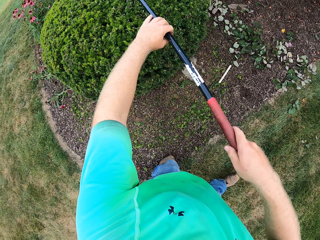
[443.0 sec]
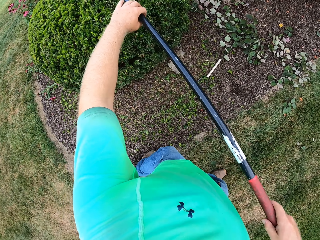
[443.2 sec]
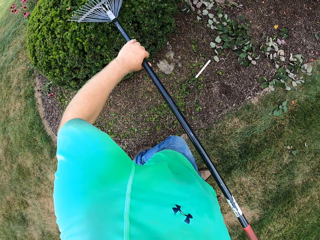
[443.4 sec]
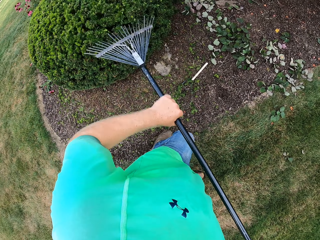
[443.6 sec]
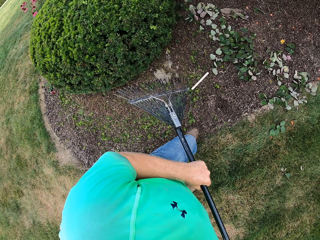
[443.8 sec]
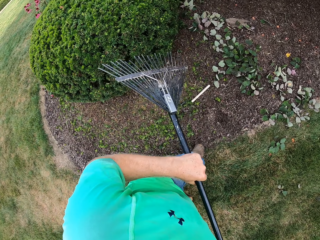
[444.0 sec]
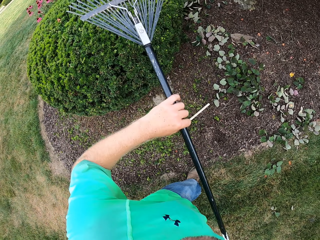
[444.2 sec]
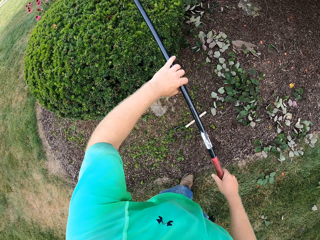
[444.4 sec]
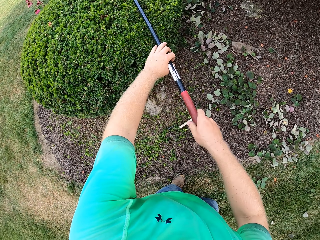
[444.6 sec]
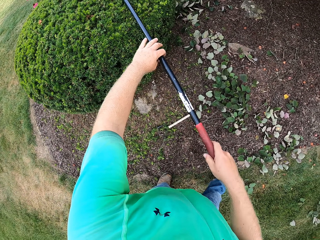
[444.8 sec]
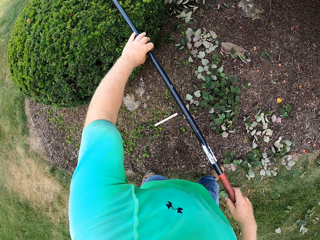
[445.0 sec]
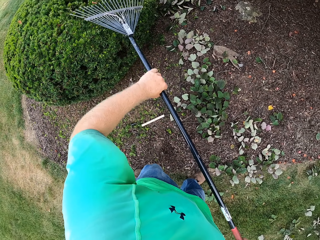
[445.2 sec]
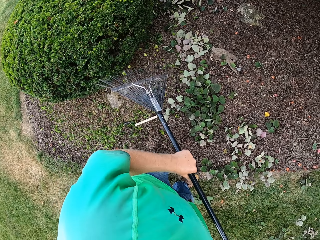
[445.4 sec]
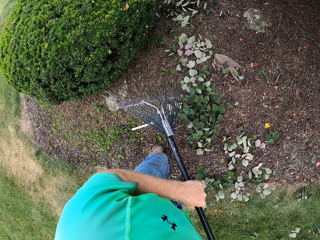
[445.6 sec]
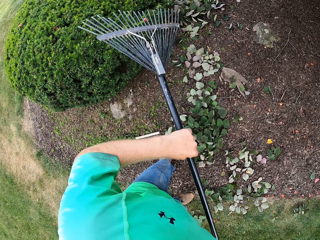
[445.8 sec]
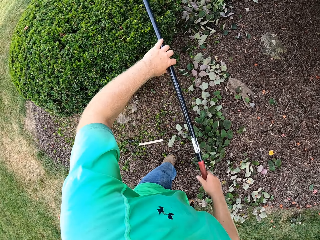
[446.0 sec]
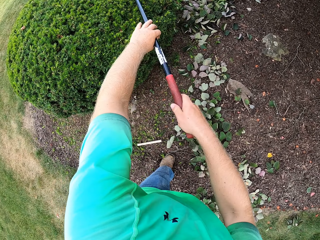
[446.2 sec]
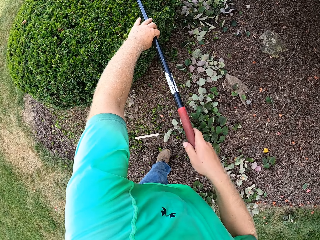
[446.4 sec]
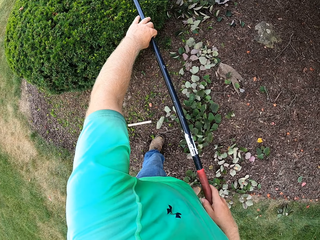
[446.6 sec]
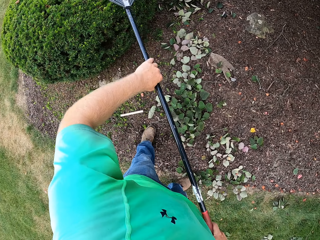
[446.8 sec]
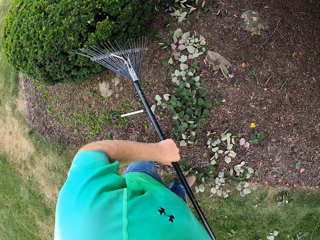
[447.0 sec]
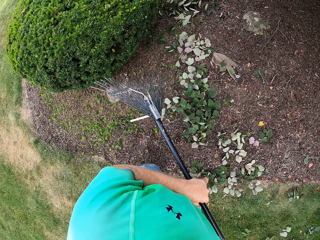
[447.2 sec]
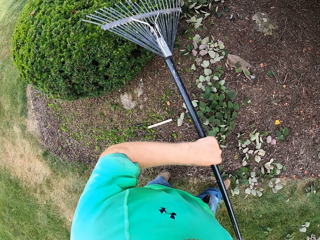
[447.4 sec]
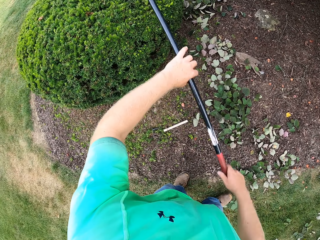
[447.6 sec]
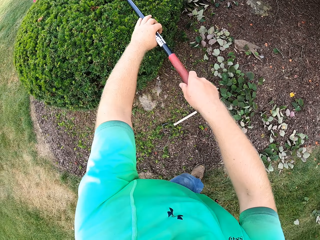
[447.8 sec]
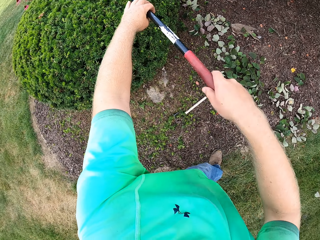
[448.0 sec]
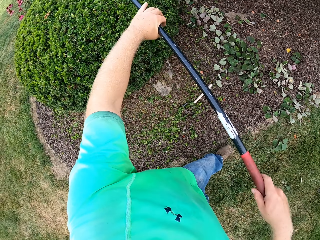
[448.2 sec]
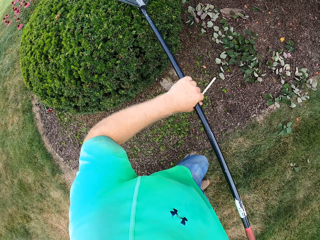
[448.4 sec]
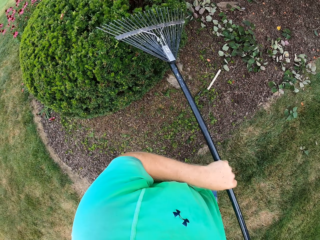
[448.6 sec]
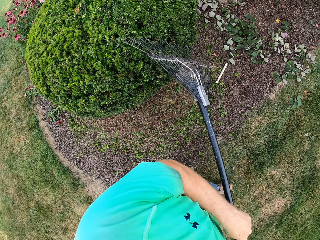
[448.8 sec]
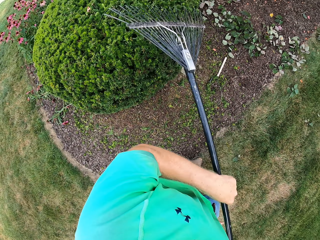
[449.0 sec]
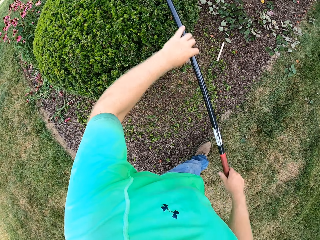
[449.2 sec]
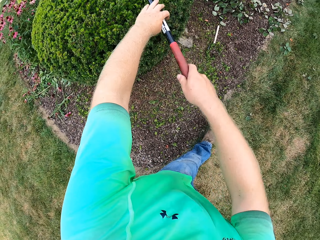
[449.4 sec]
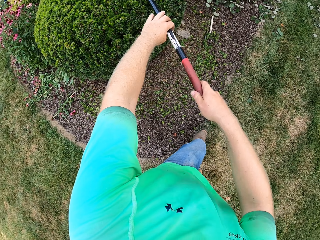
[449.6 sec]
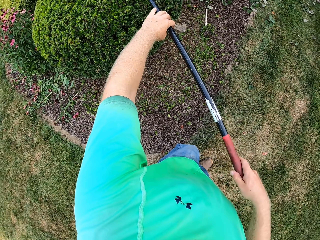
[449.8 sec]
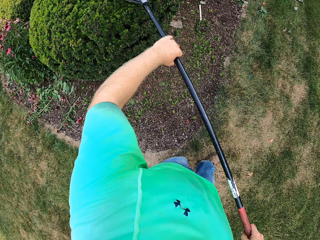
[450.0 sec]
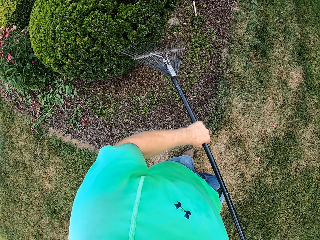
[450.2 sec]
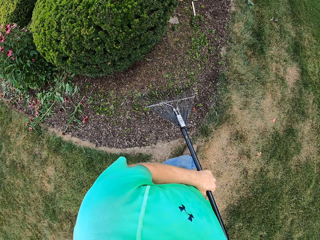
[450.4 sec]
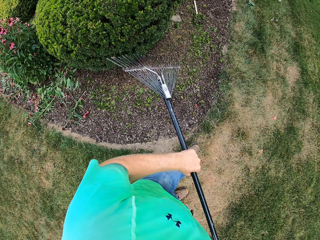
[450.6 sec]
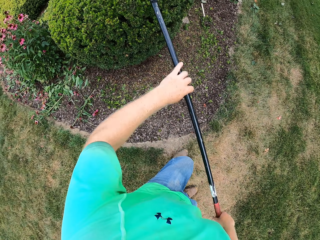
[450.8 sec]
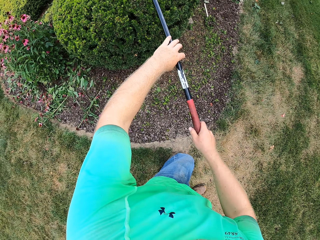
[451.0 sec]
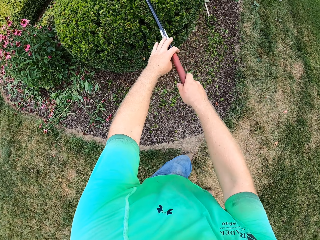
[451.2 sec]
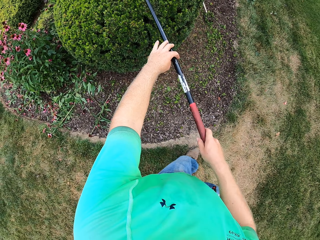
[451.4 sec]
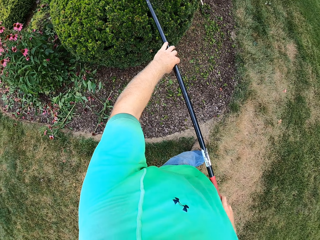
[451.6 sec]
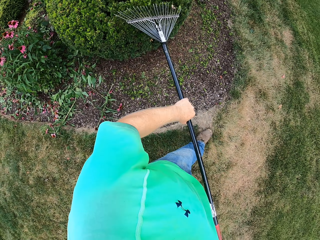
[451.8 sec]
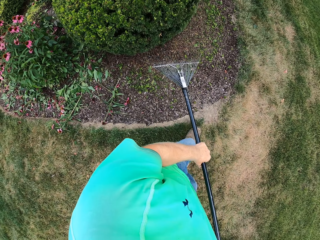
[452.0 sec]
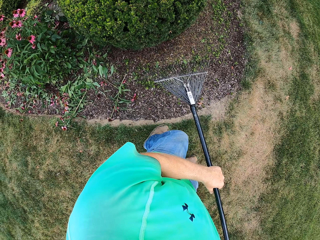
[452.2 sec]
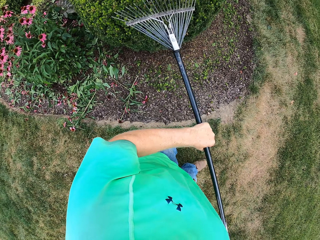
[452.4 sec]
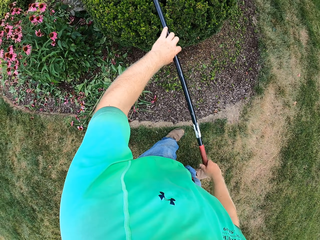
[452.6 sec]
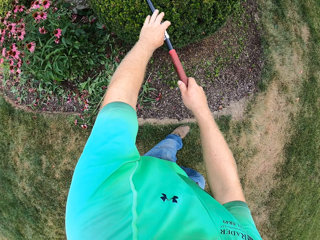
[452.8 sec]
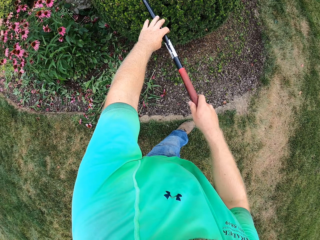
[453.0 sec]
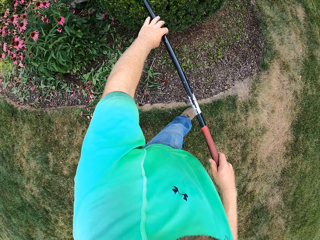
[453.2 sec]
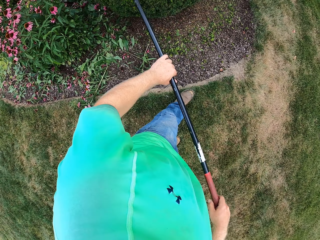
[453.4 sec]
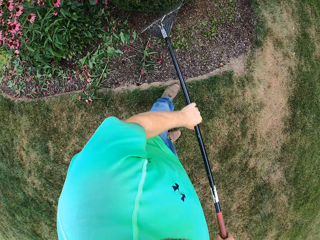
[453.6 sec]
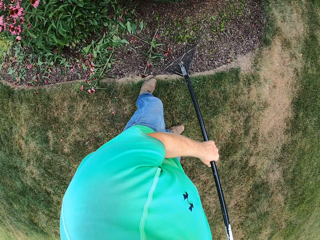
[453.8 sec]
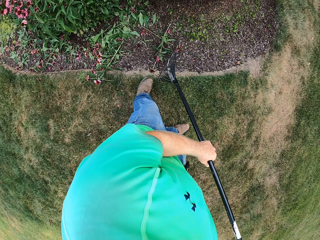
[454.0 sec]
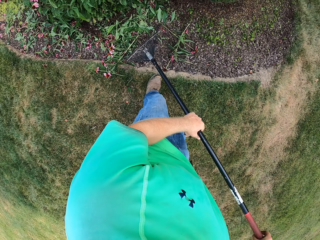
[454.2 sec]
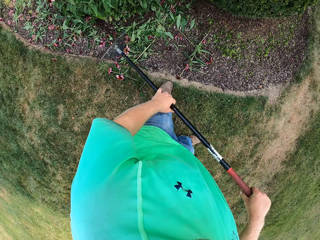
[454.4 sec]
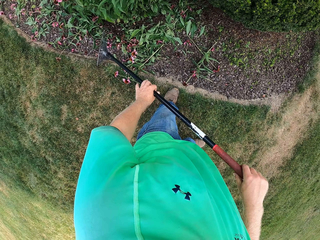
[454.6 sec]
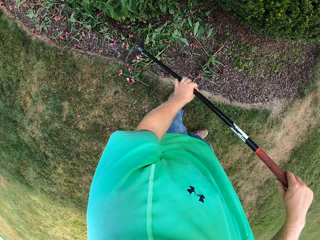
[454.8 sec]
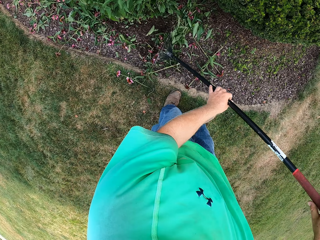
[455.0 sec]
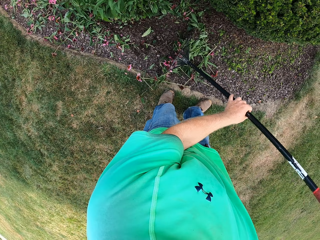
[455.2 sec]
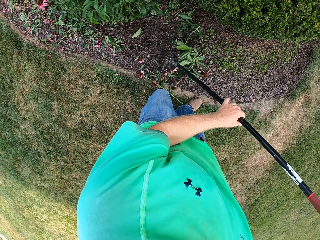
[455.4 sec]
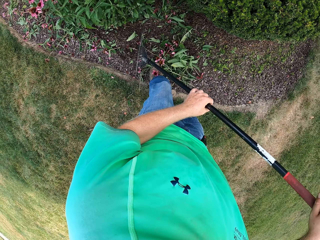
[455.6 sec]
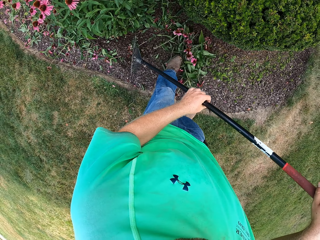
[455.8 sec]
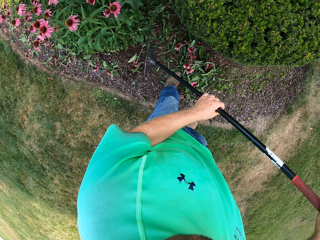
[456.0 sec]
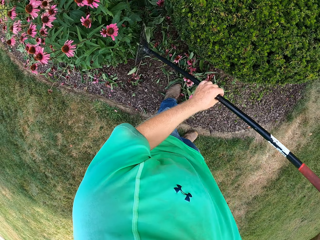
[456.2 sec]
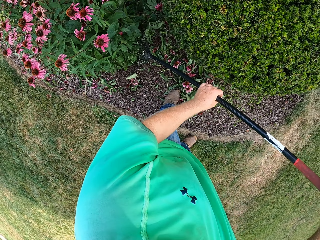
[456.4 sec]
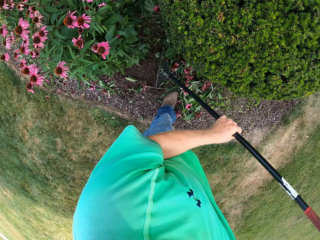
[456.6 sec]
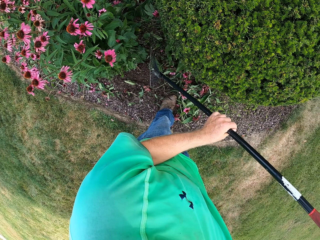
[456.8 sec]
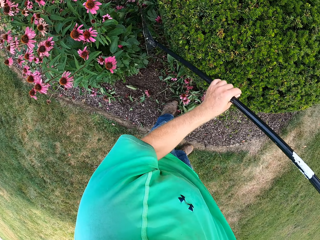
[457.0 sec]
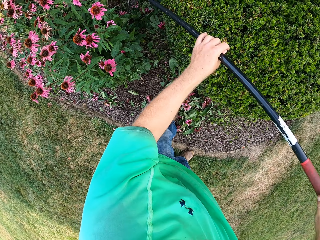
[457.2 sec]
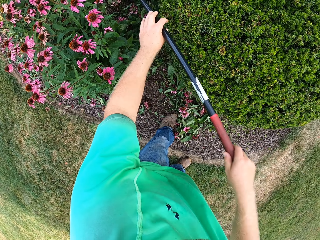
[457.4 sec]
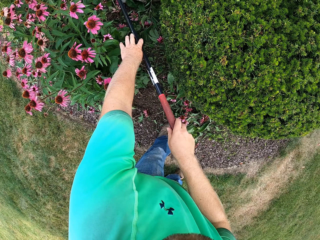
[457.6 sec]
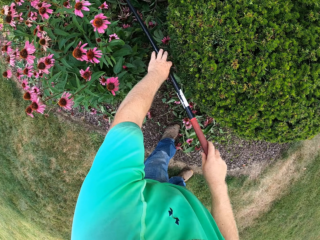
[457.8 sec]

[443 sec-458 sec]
The camera wearer gathers leaves and flowers on the ground with the rake in both hands.

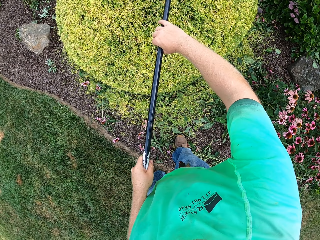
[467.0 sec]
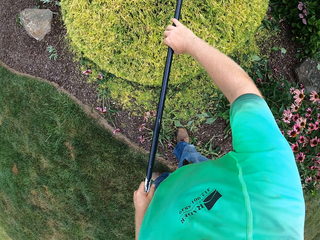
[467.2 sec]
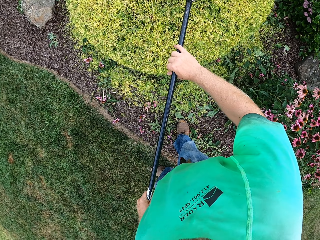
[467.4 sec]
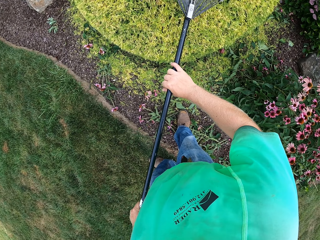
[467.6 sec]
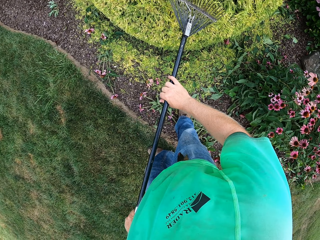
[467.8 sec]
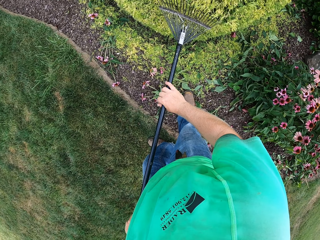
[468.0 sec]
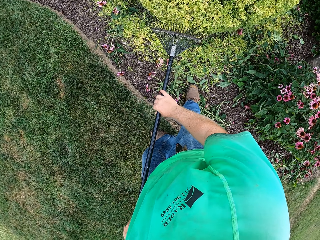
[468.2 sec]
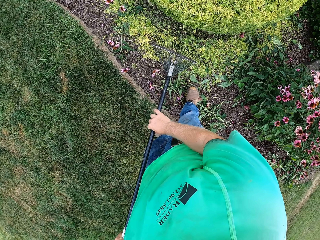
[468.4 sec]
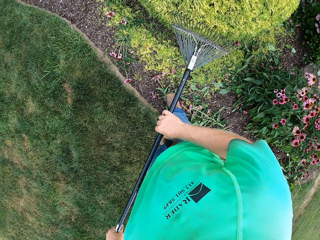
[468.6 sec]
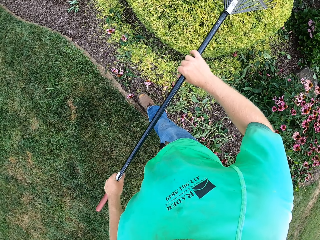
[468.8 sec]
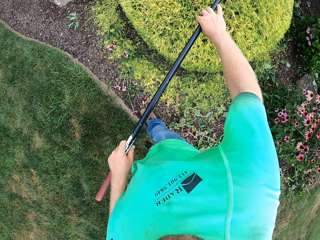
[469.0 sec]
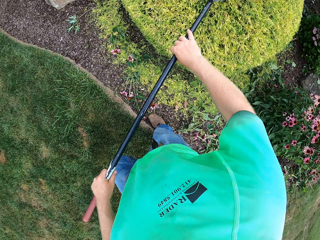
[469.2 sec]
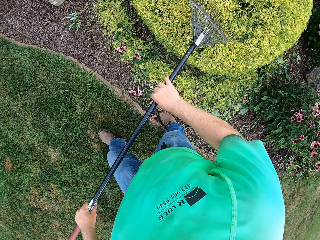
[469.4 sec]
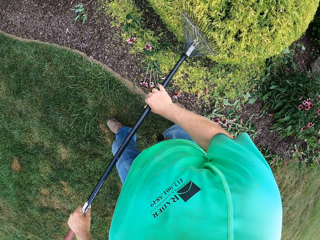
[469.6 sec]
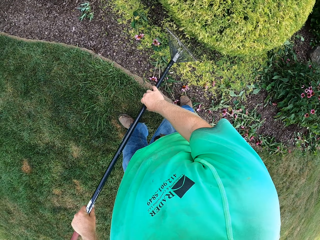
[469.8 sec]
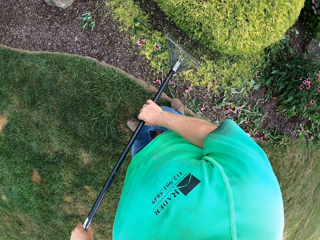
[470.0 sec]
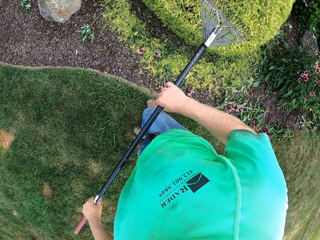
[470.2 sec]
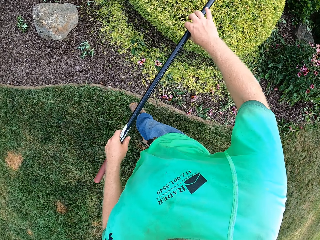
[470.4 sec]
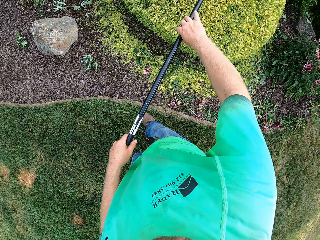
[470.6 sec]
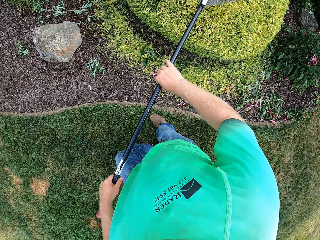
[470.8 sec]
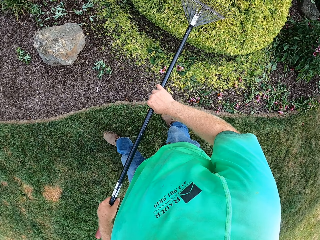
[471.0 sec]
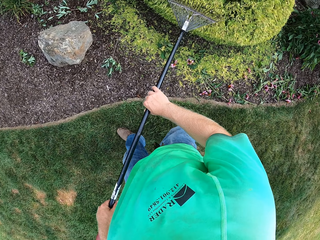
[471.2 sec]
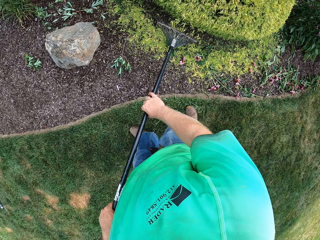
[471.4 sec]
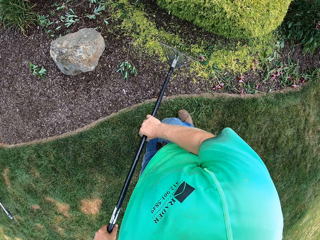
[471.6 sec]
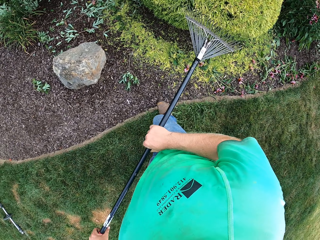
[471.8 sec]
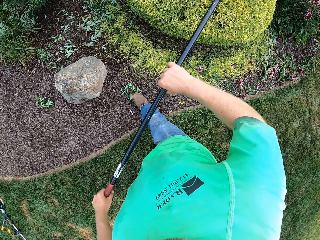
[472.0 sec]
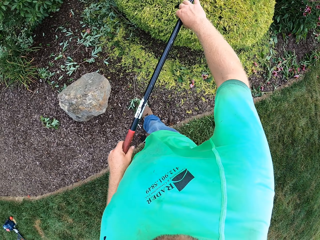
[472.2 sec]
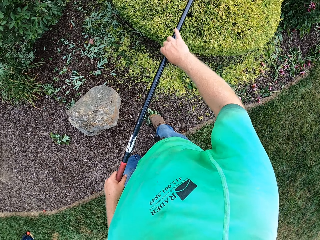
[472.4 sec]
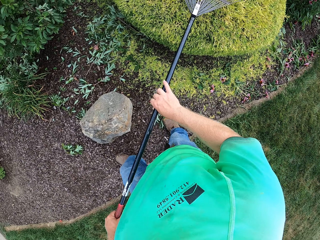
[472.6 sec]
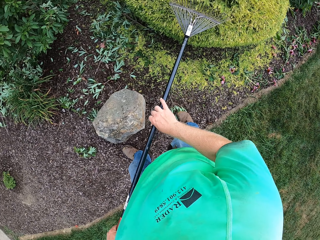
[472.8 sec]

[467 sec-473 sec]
The camera wearer cleans a hedge with the rake in both hands.
